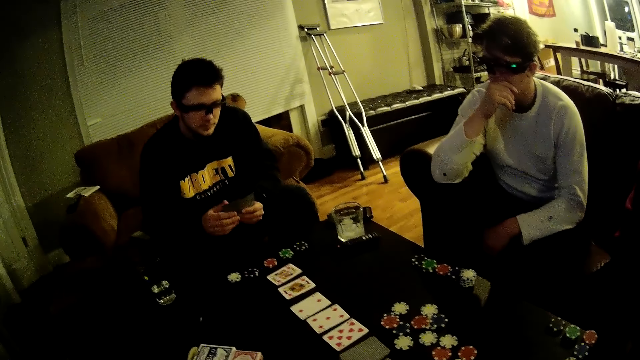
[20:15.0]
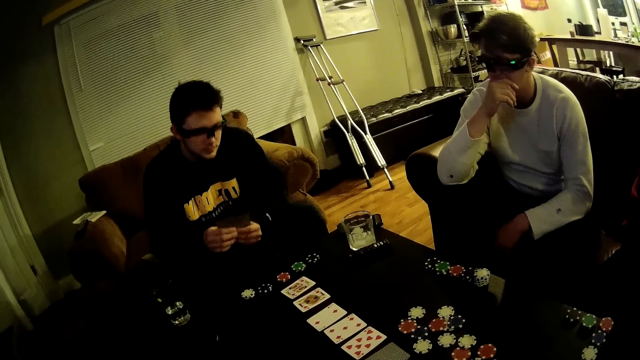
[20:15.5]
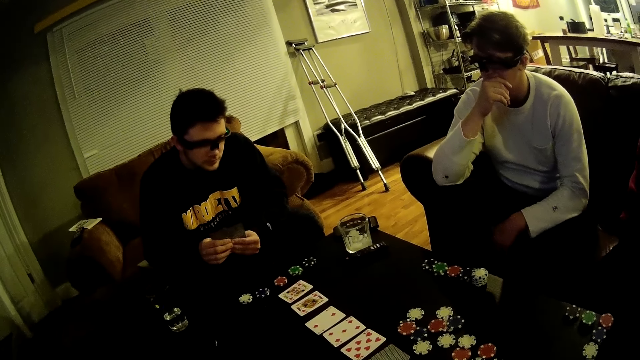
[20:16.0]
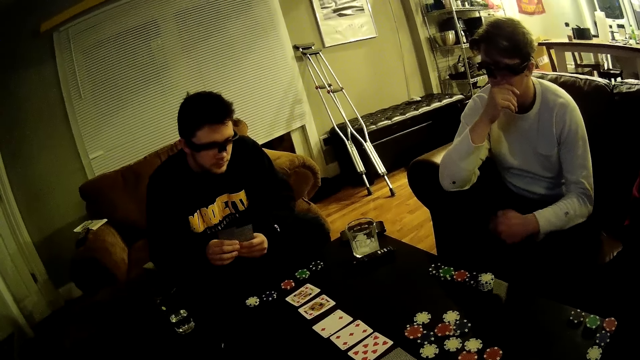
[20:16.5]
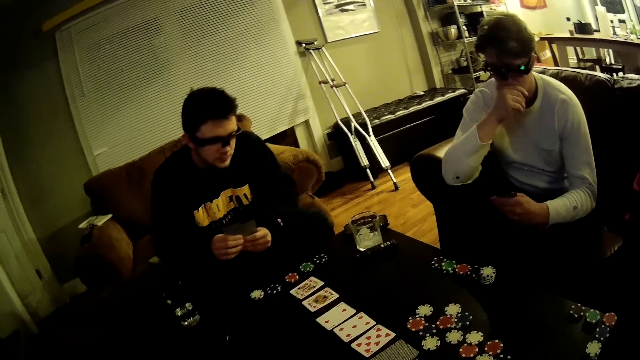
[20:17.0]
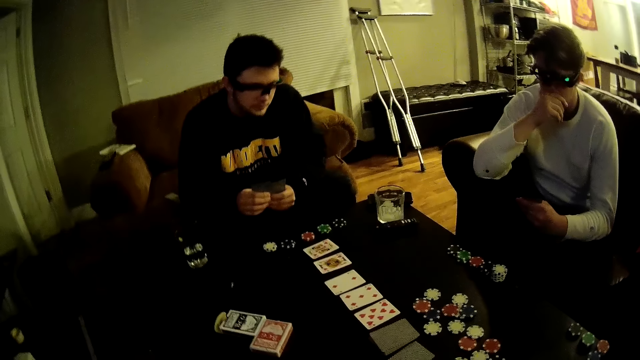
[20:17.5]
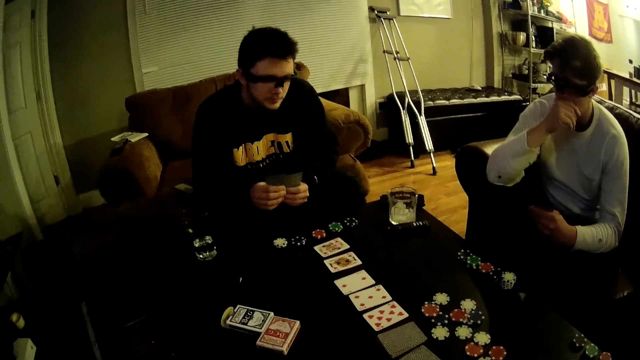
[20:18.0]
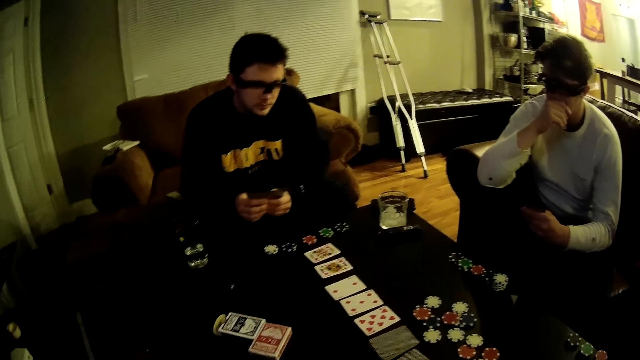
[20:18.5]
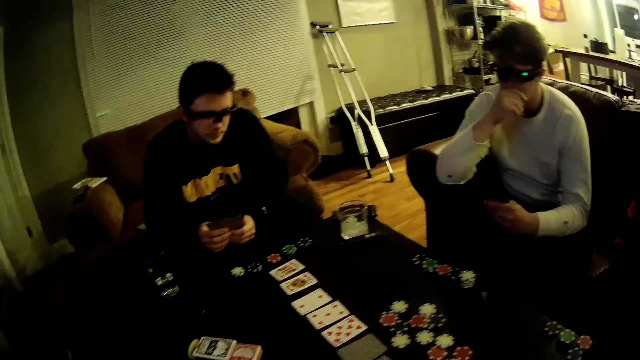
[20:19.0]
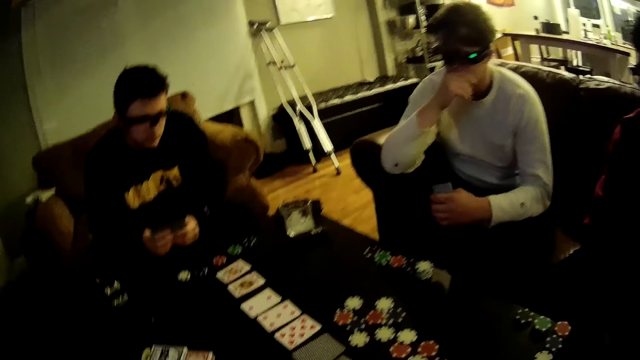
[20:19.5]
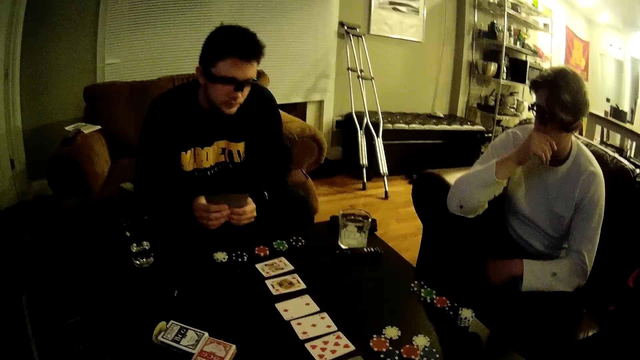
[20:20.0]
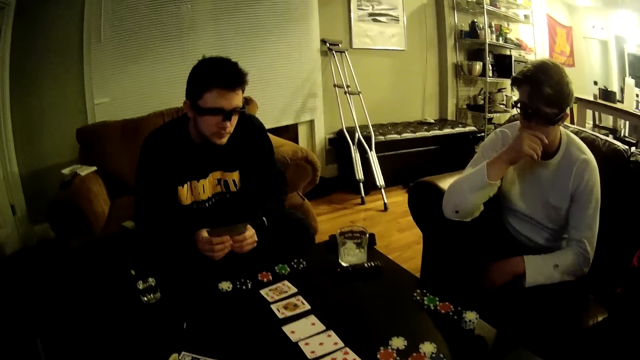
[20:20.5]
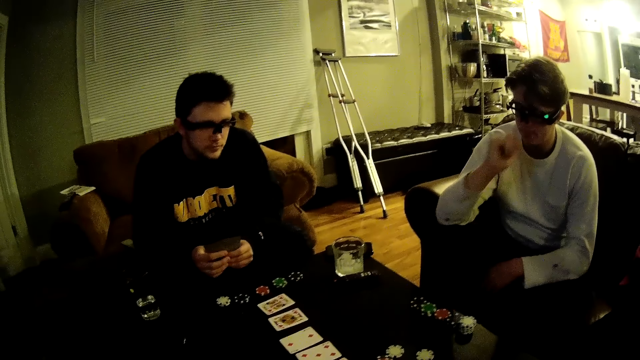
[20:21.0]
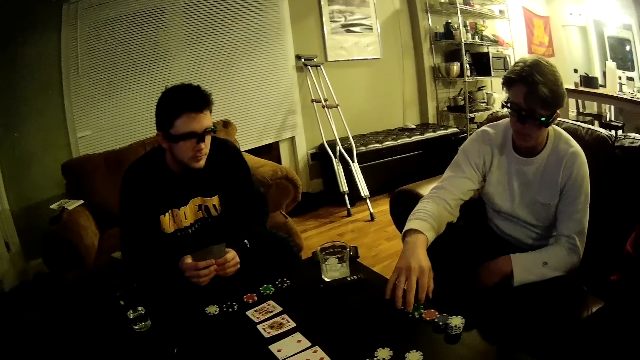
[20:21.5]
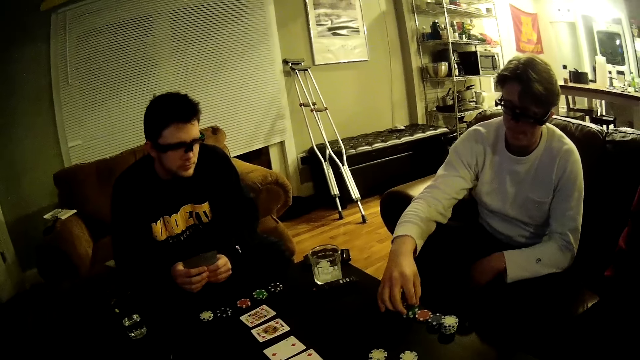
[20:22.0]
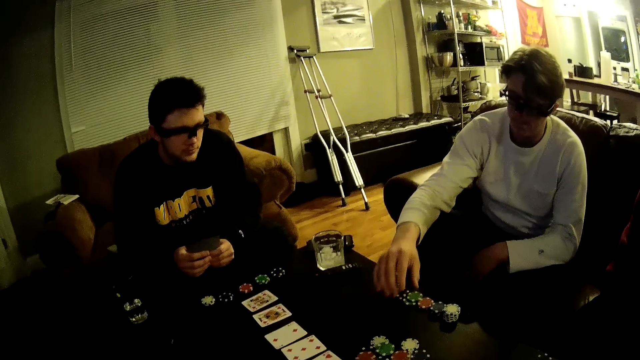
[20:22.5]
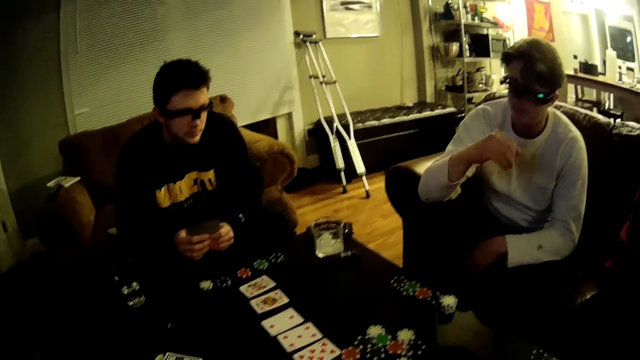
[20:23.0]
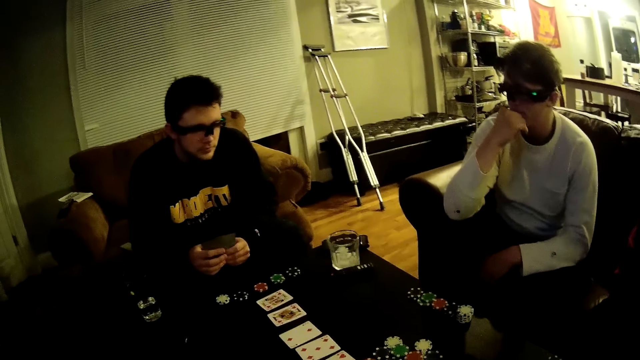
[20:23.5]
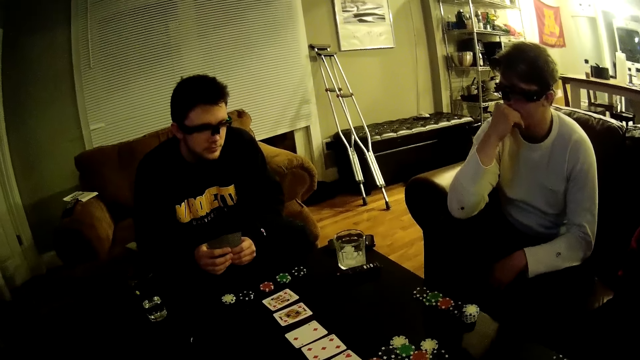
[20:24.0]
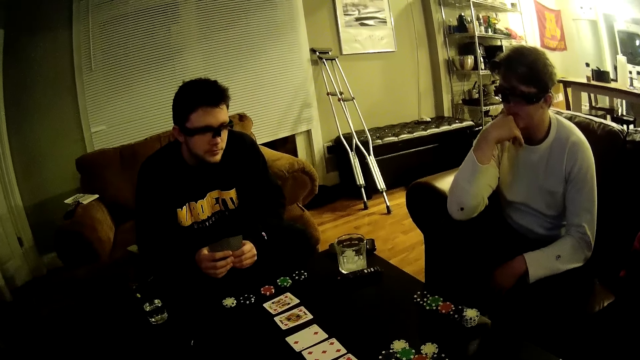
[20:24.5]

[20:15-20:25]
The camera wearer looks around. A man throws the game disk at the centre of the table. The man picks up a pawn.

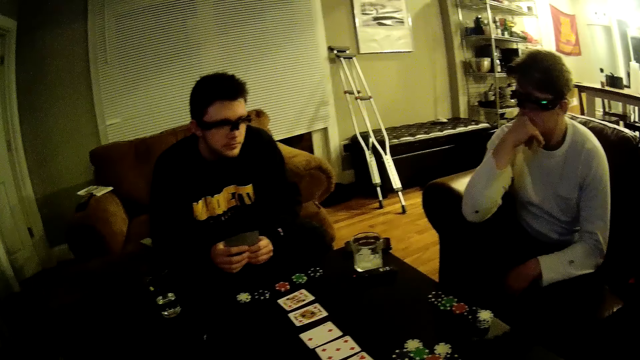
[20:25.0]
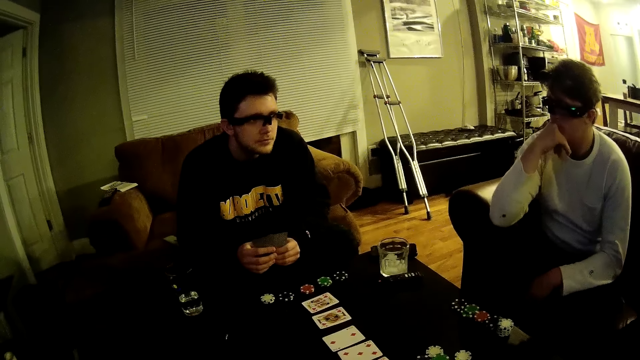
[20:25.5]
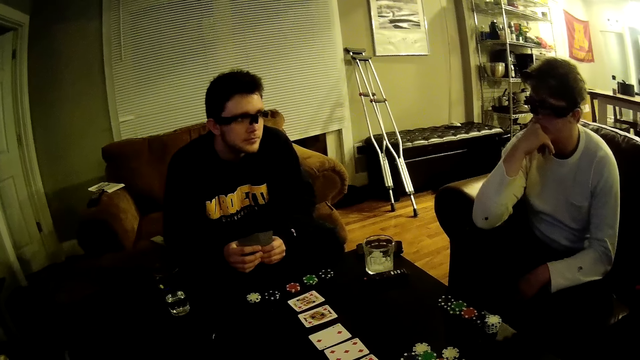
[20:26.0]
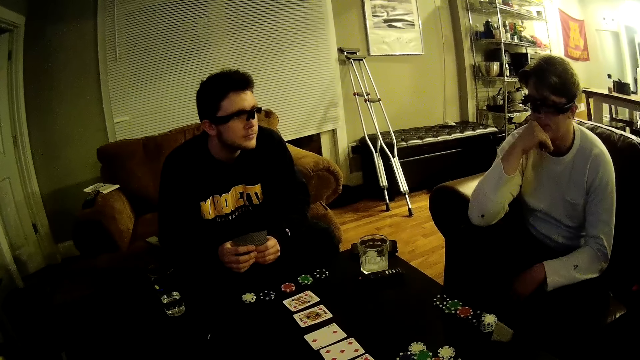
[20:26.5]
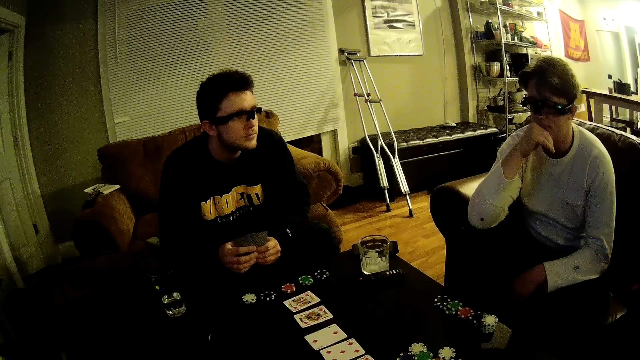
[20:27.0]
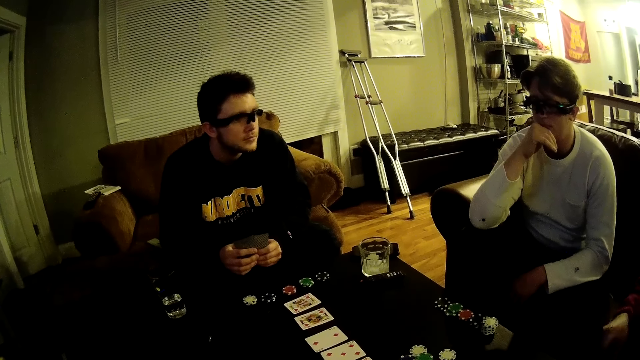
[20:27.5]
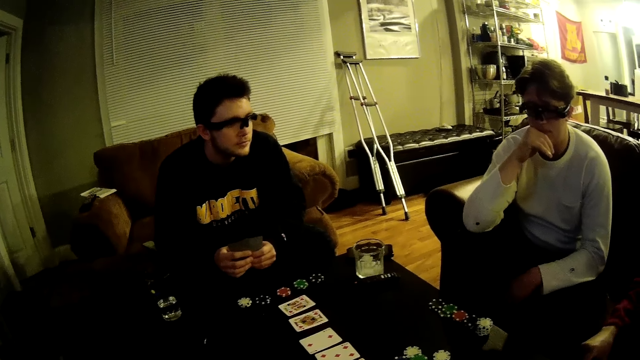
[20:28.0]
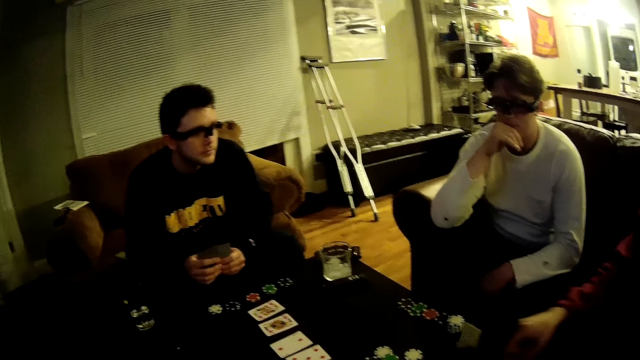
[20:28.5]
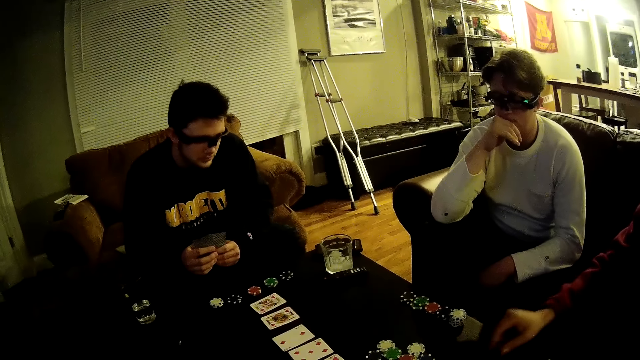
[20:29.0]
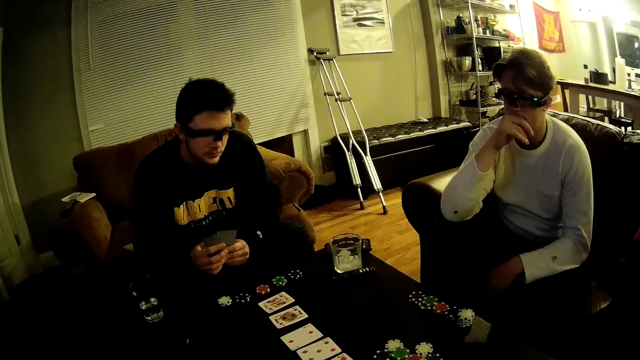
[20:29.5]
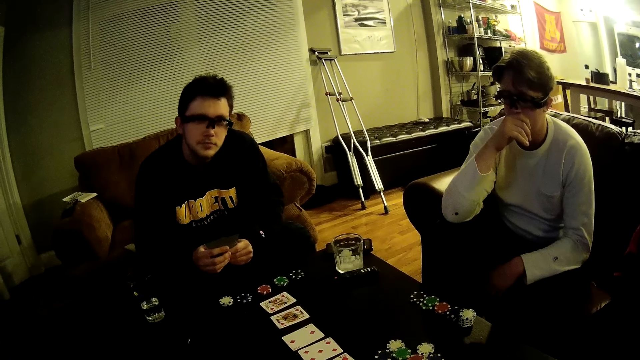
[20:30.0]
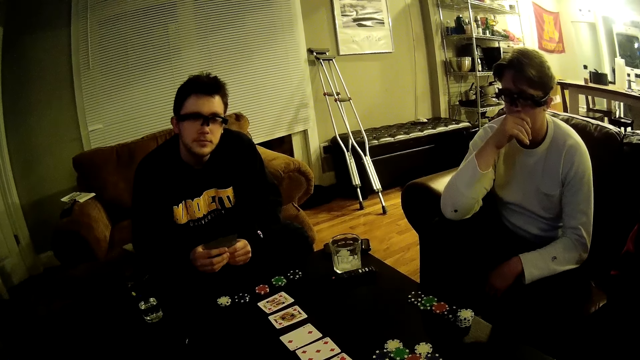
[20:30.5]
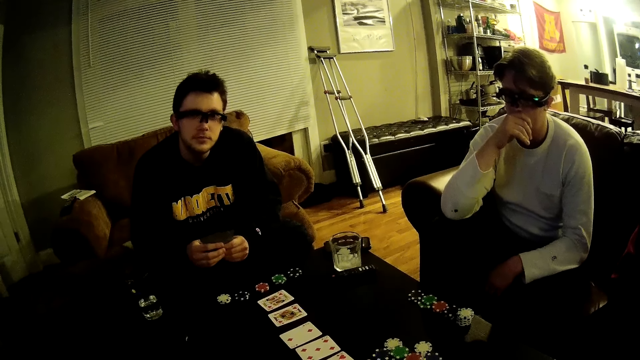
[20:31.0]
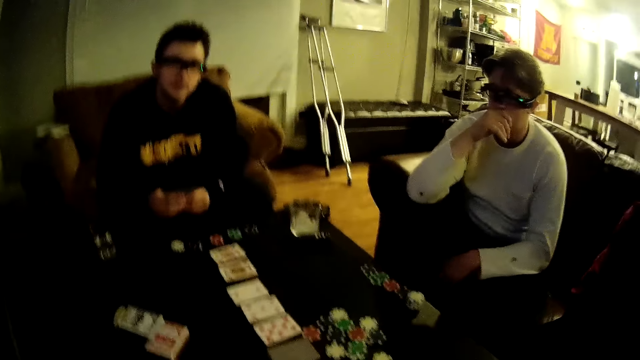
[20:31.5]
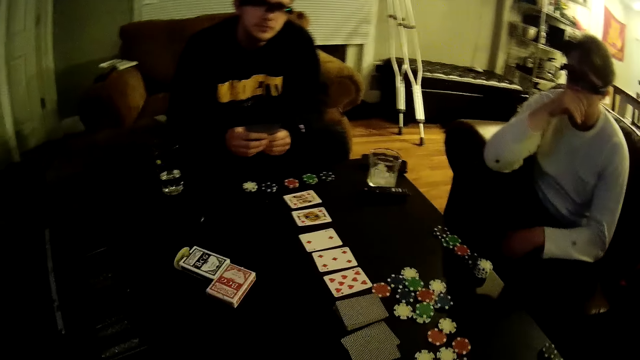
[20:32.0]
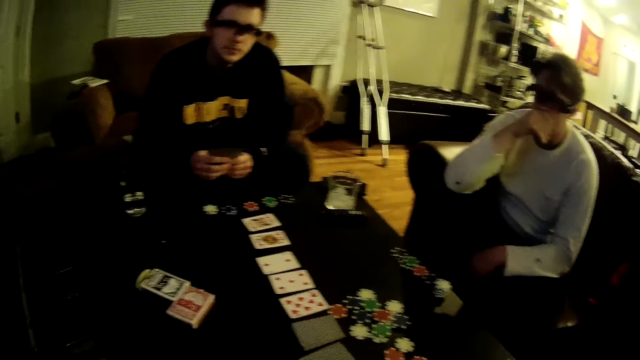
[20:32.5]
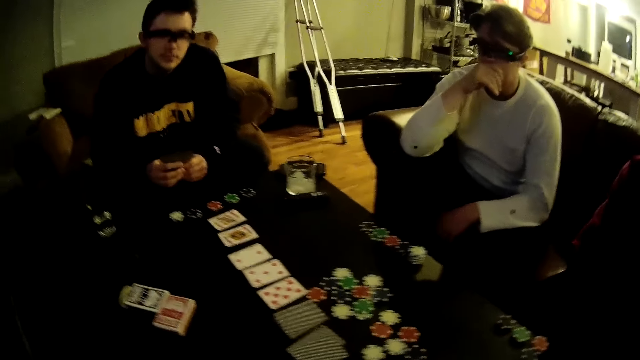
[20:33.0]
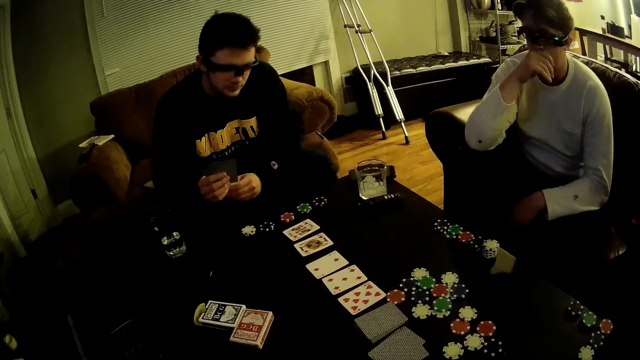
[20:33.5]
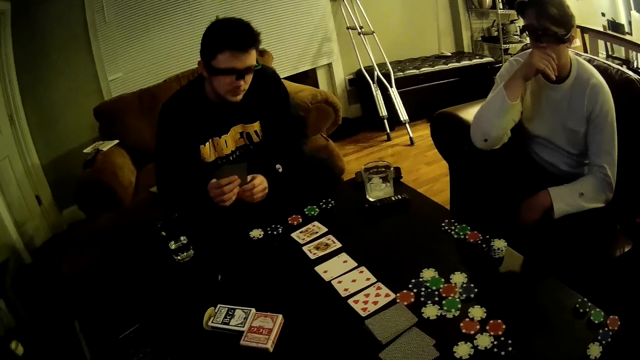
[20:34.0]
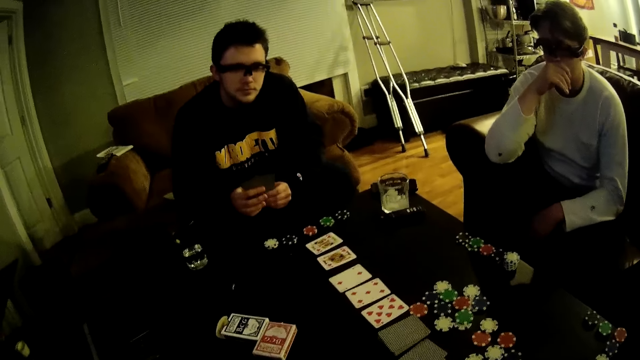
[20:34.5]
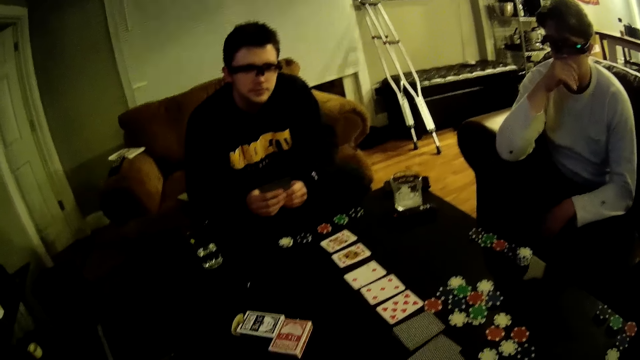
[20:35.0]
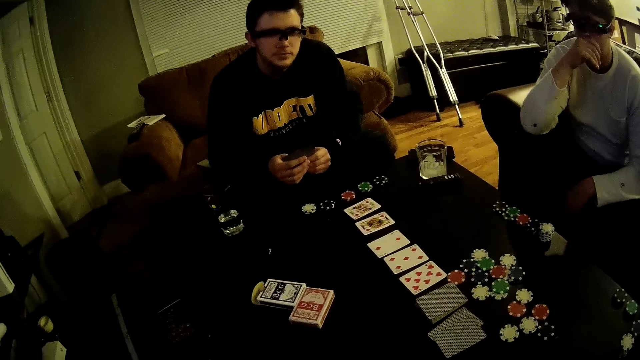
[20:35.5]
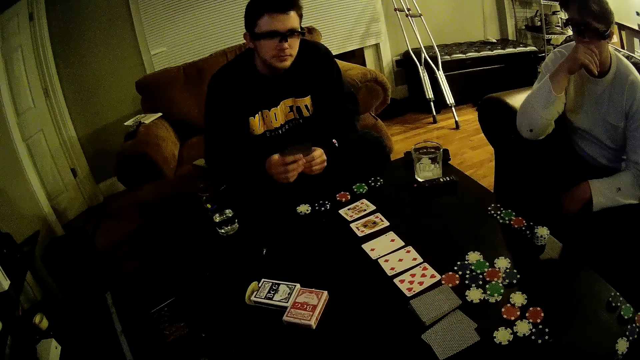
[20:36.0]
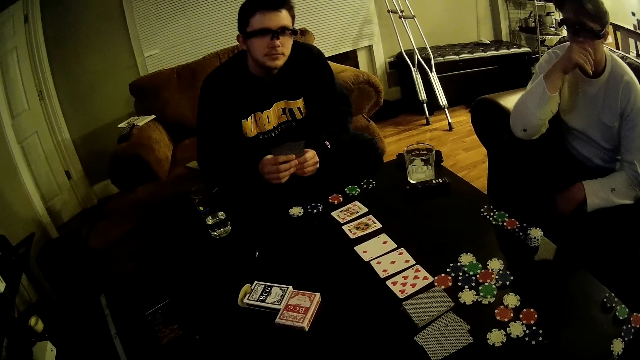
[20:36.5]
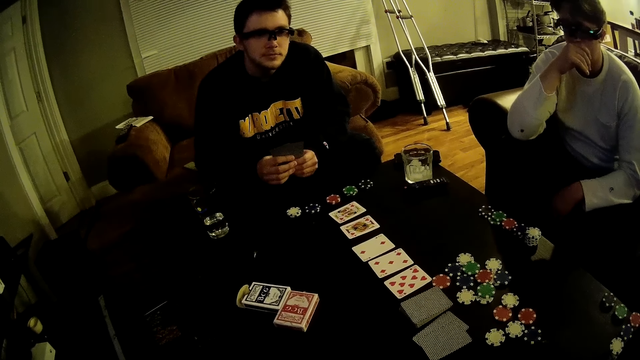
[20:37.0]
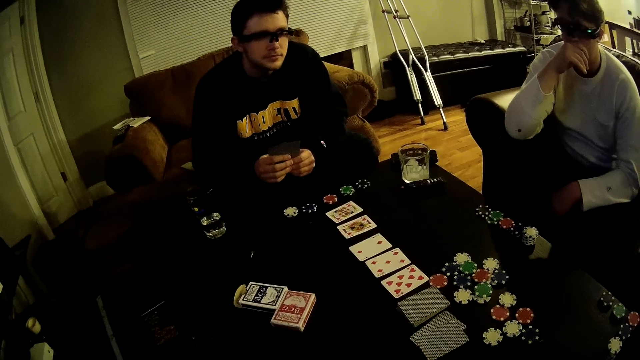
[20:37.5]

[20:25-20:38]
The camera wearer looks around. The man throws the game disk at the centre of the table.
